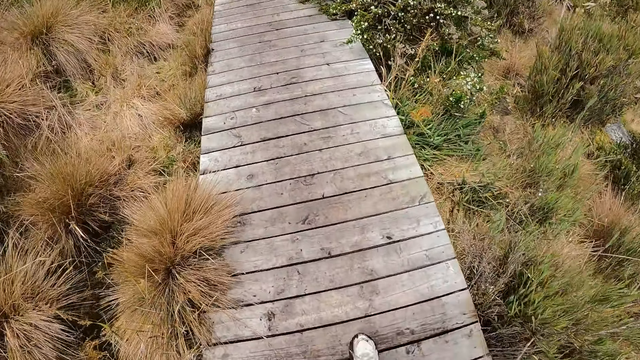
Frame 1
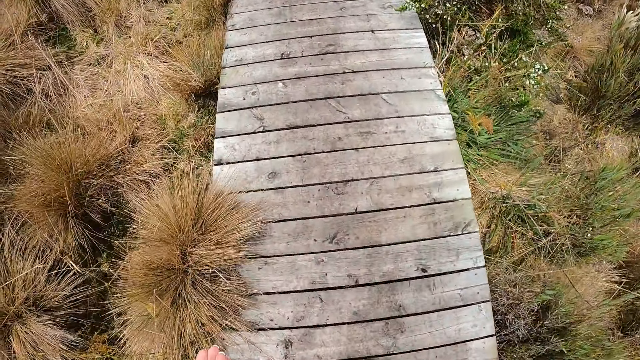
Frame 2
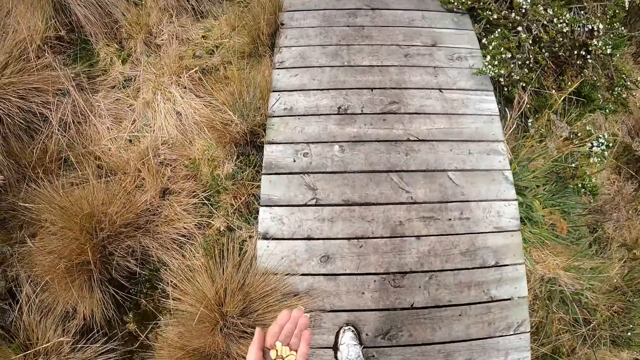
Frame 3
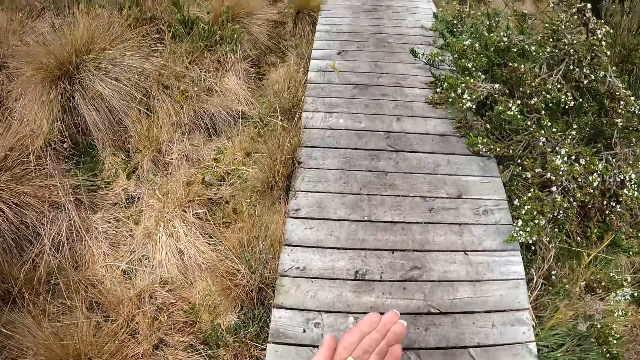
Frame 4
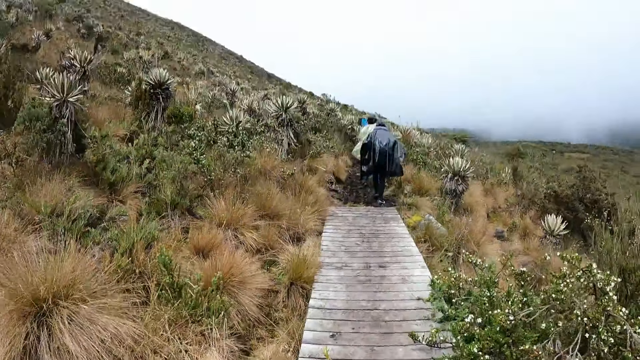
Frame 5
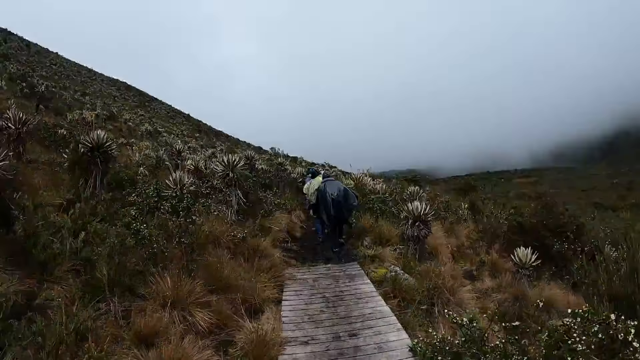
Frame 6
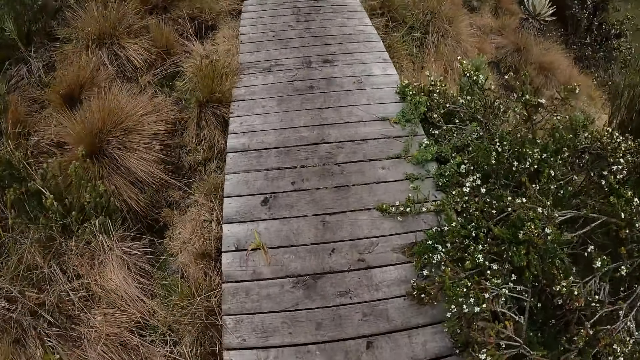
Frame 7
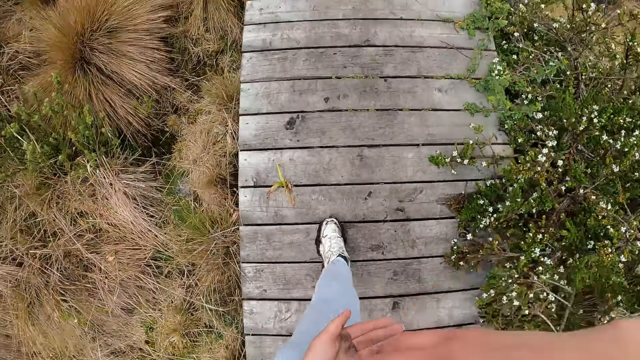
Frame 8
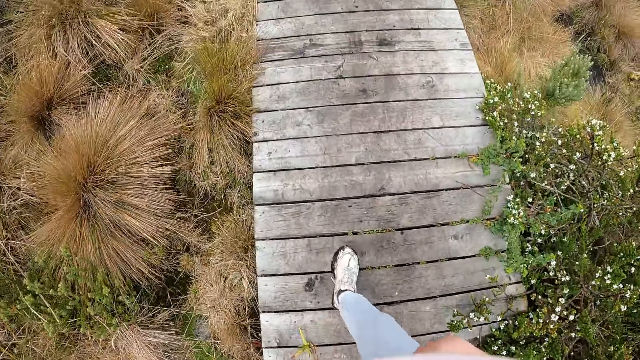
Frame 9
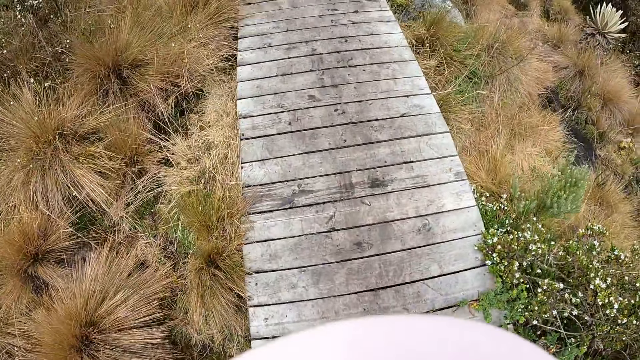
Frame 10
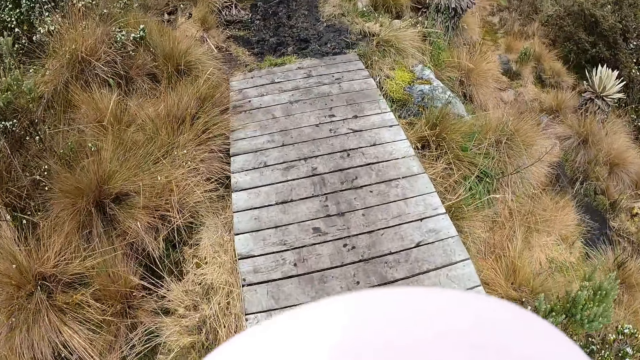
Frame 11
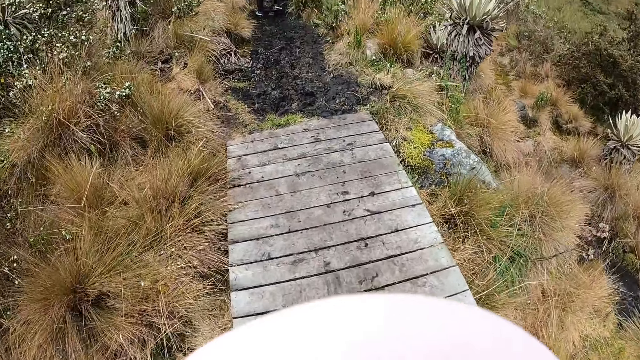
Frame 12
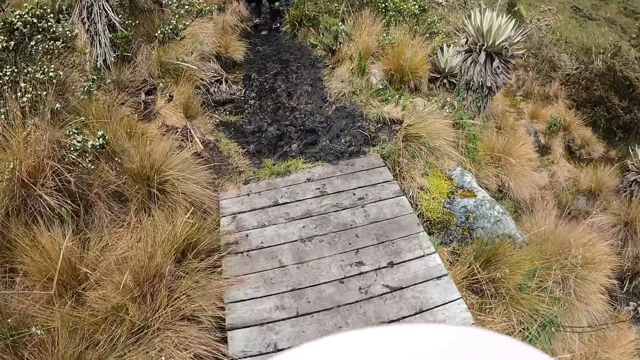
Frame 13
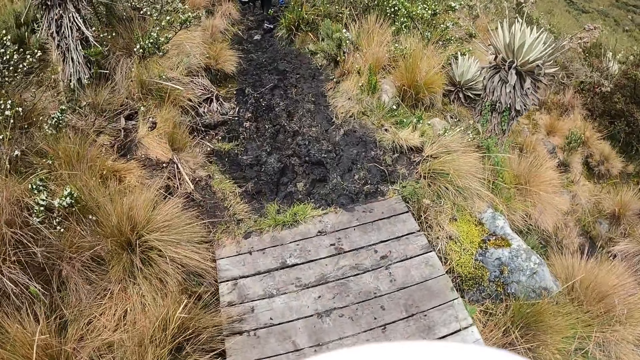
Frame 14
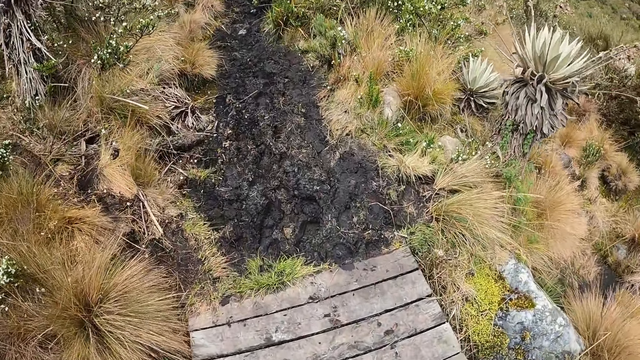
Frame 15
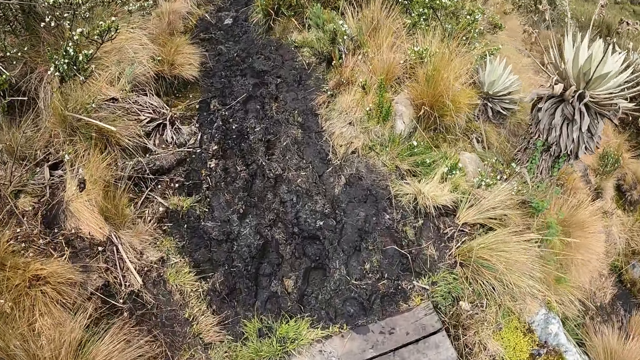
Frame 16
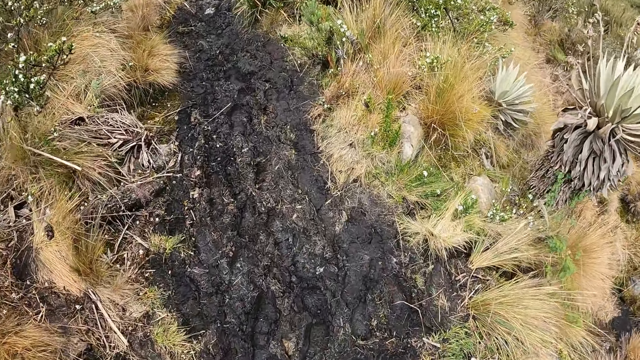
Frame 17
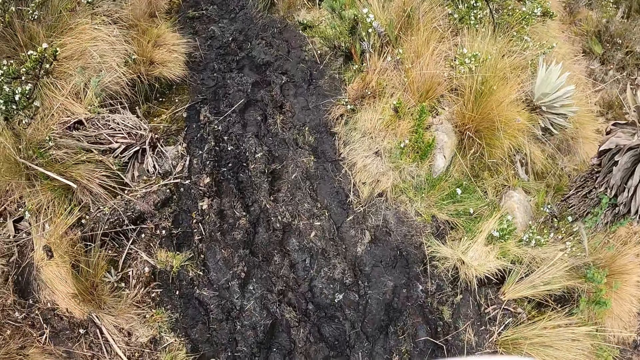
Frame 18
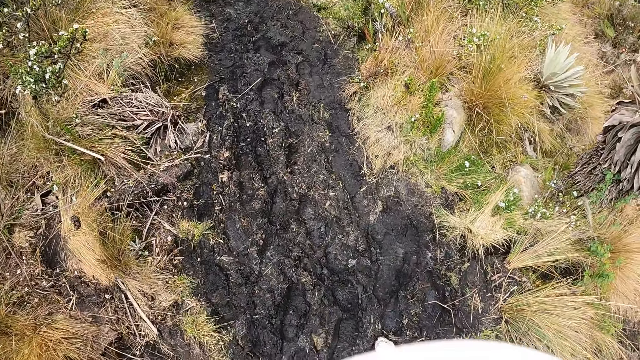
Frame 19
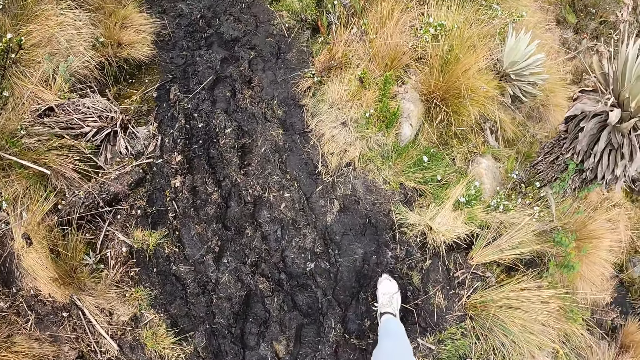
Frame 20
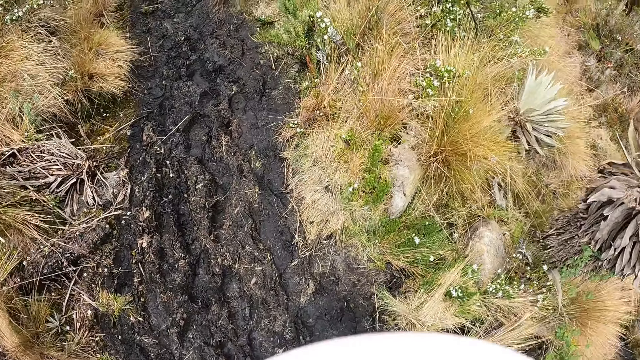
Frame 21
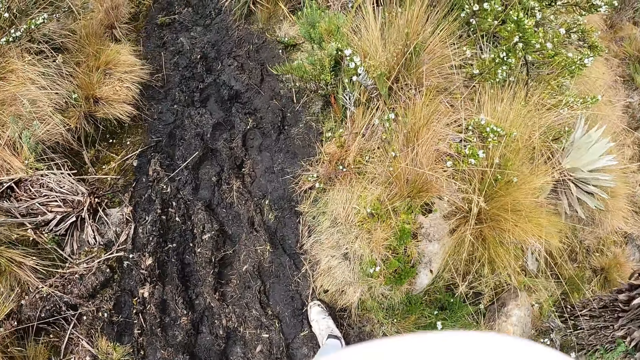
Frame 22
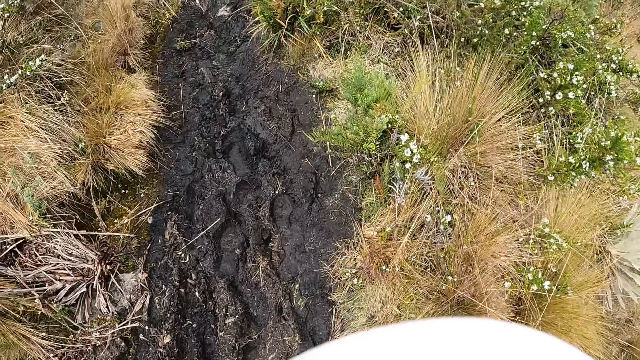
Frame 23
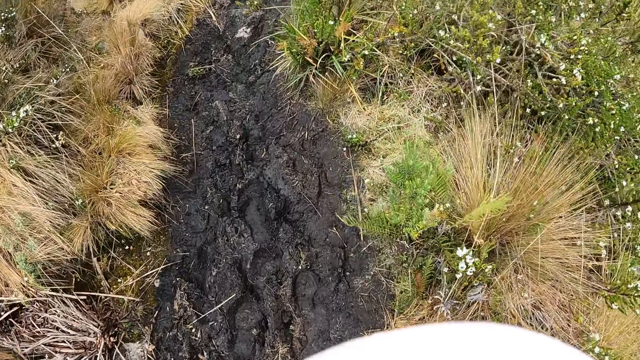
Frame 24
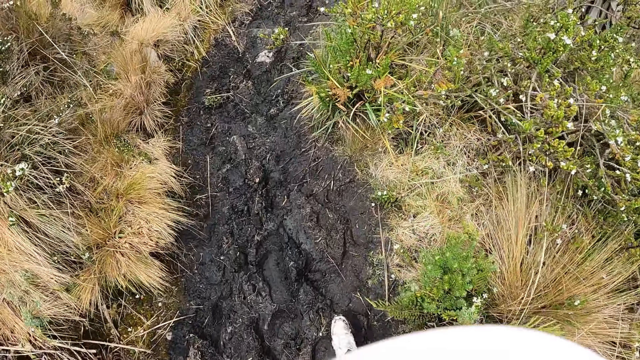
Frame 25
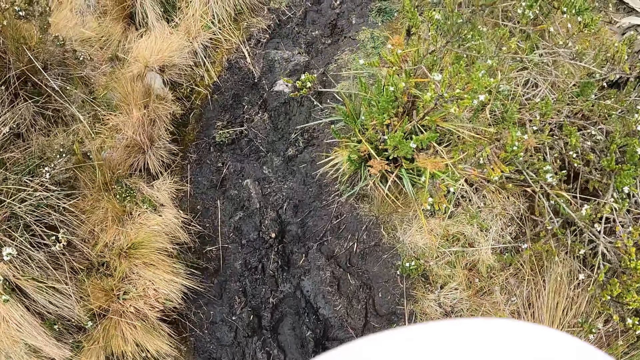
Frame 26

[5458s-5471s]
The camera wearer walks up a muddy path on the hill.

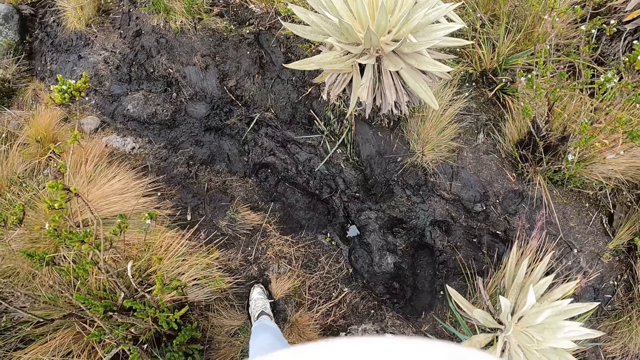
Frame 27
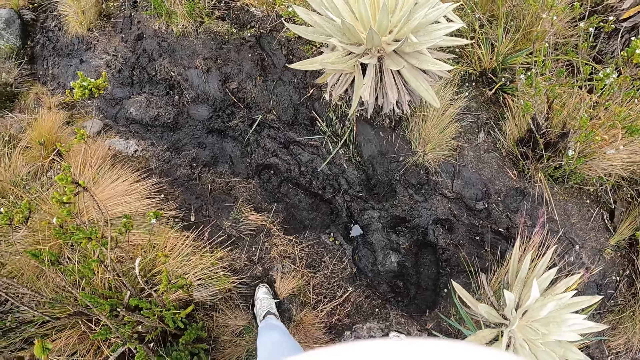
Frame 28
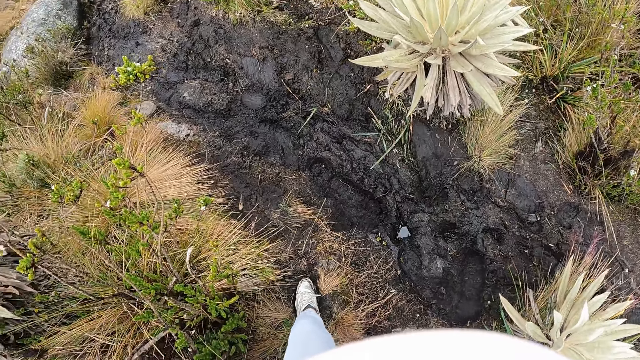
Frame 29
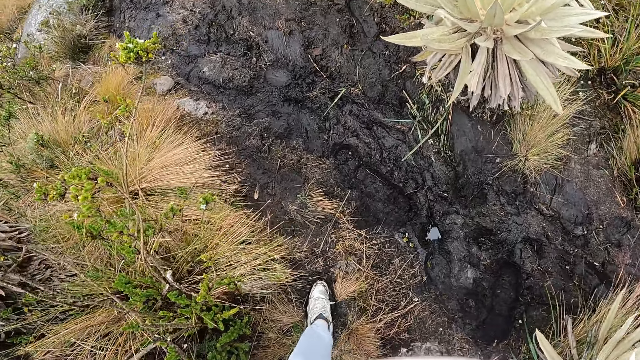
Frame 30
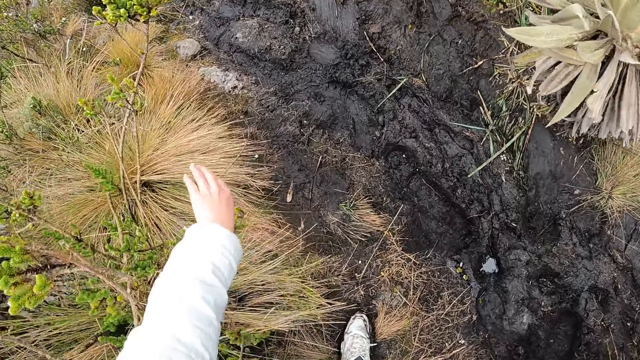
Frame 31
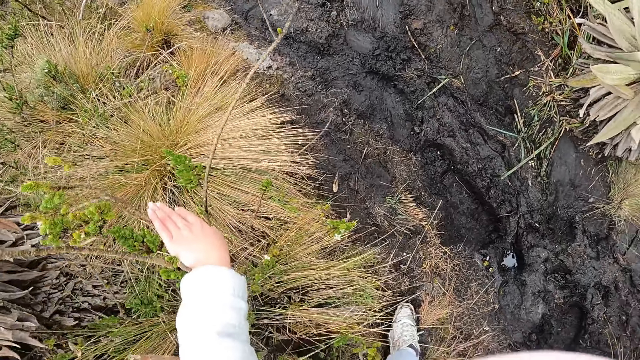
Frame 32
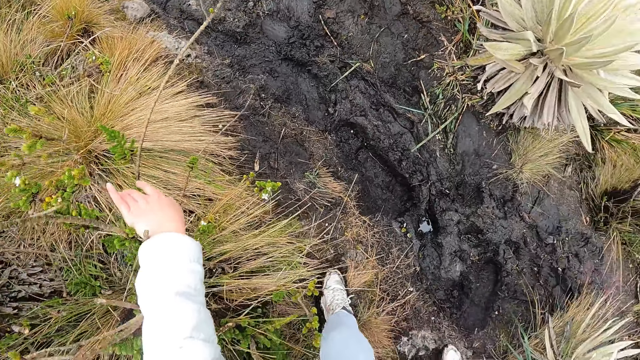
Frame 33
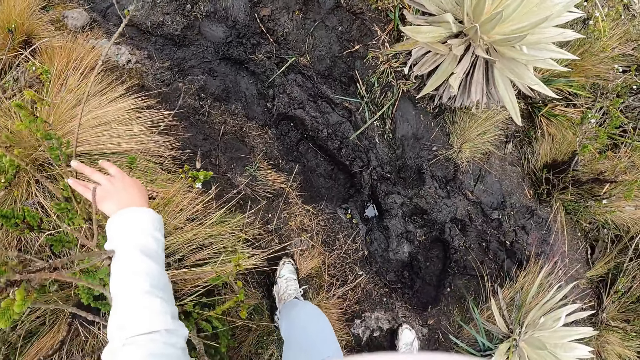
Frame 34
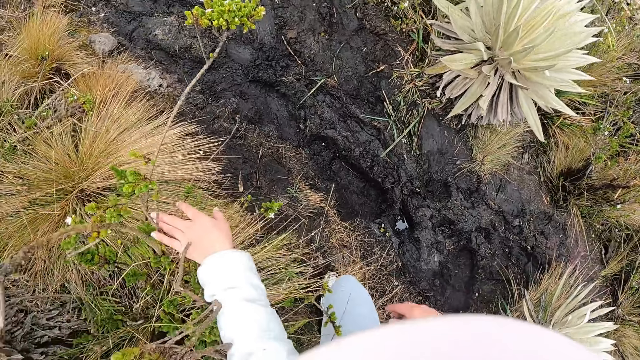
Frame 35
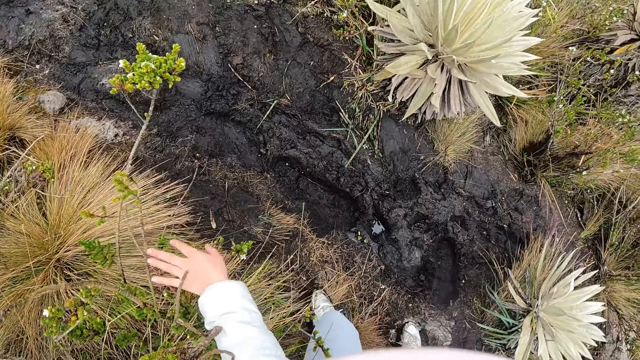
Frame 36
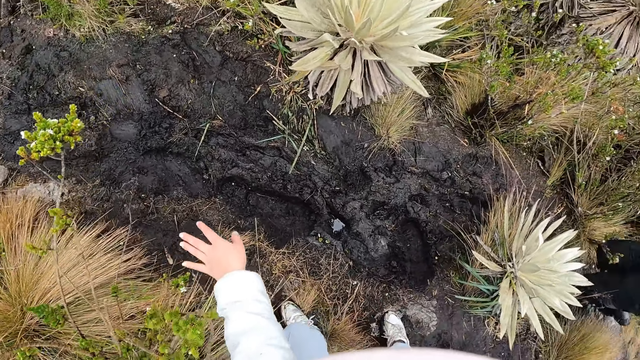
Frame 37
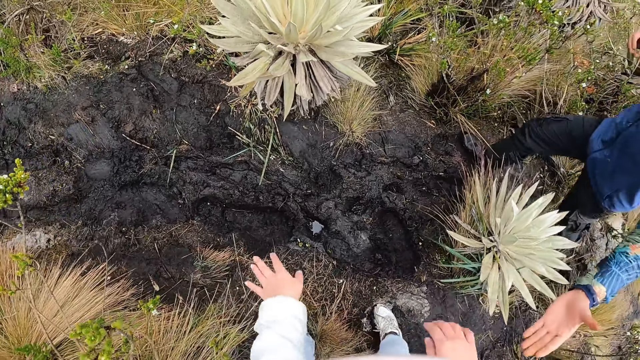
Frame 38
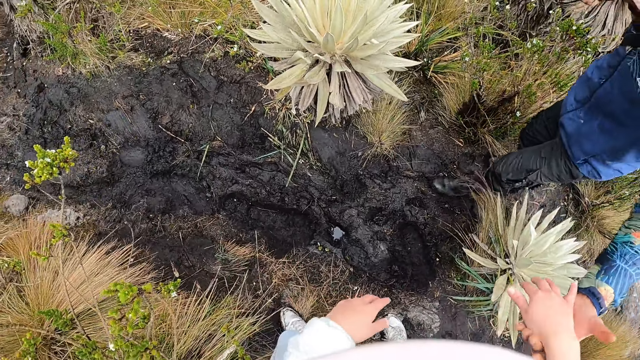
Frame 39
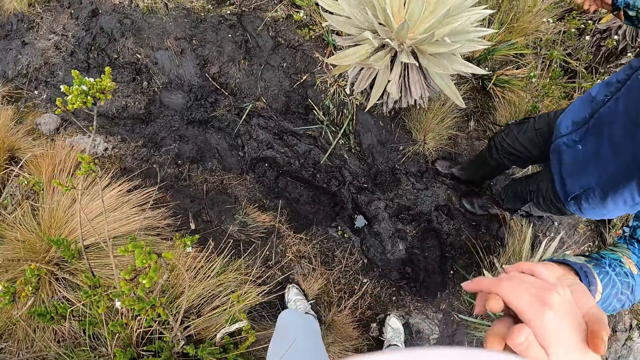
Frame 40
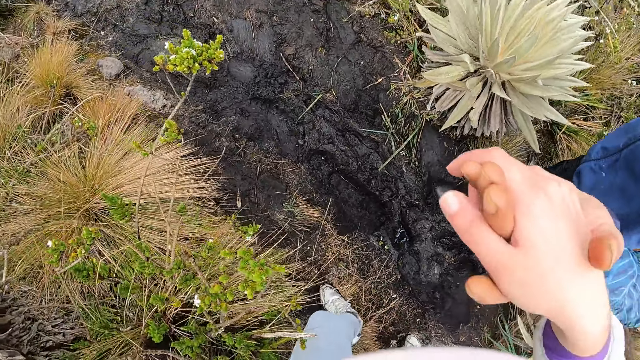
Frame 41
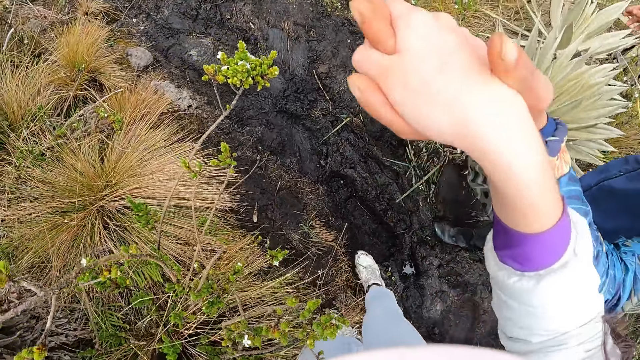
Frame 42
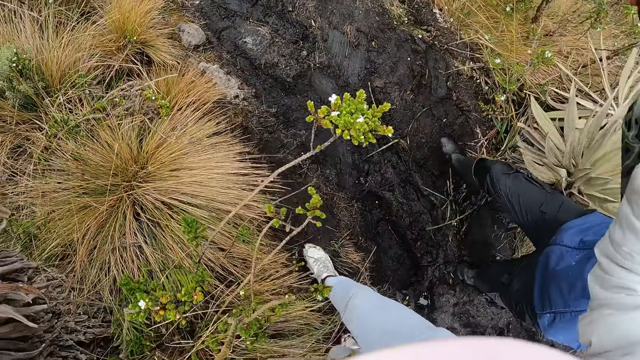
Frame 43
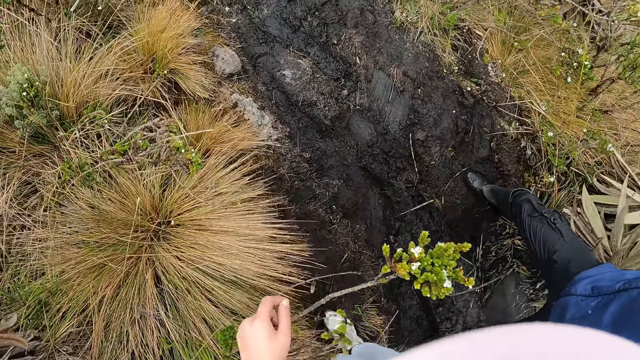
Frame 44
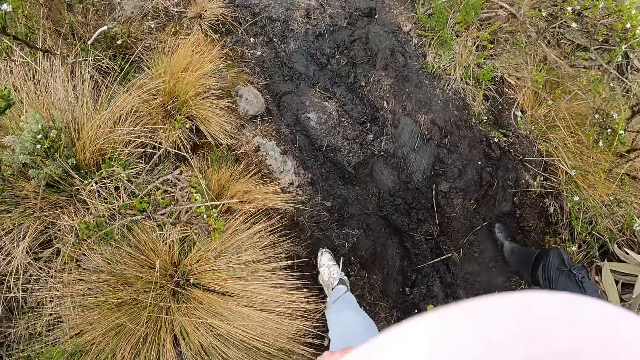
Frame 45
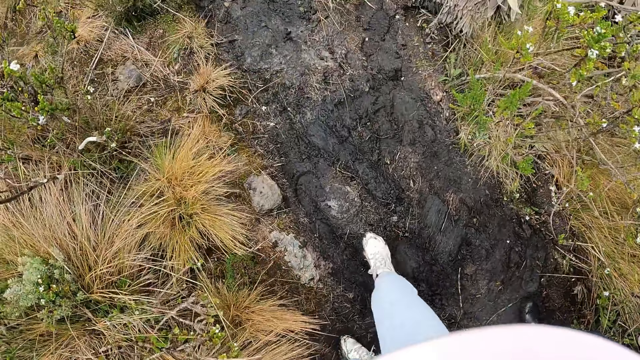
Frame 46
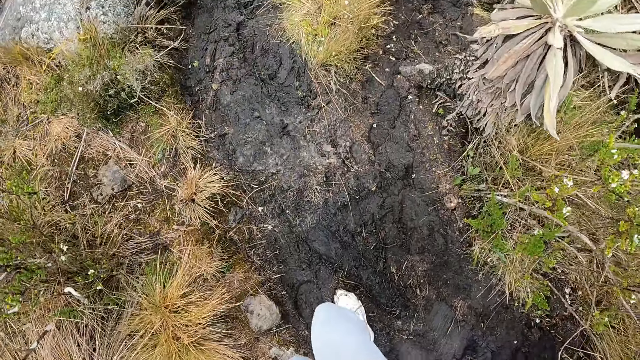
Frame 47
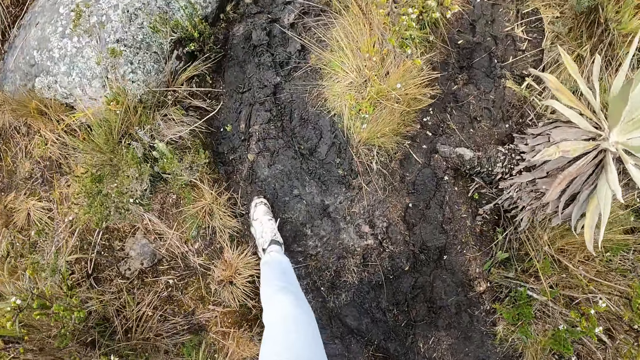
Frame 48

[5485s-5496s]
The camera wearer pushes some plants on the hill aside with her left hand. A man holds out his left hand. The camera wearer holds onto the man with her right hand. She interacts with the man. She walks up the muddy path on the hill. The man walks up the muddy path on the hill.
